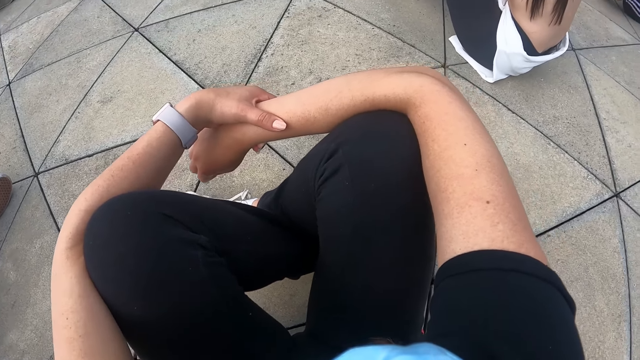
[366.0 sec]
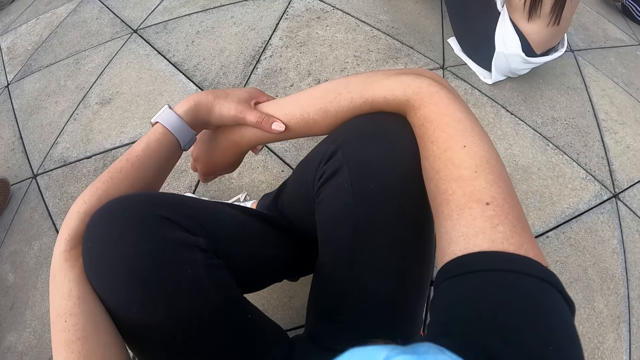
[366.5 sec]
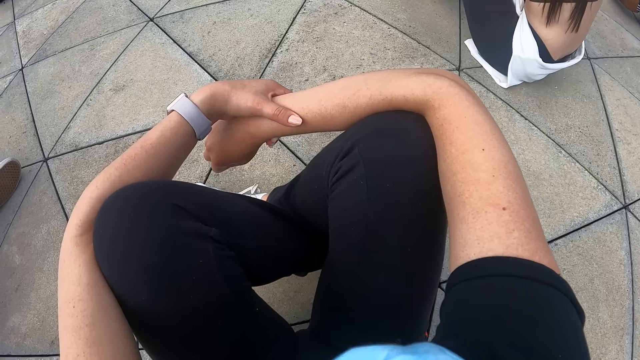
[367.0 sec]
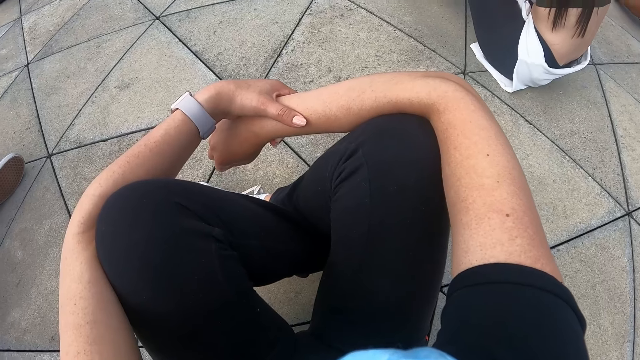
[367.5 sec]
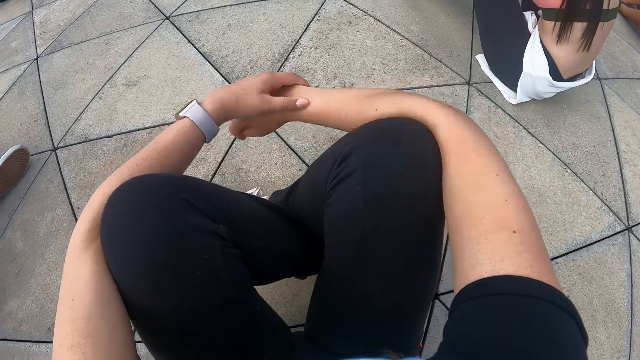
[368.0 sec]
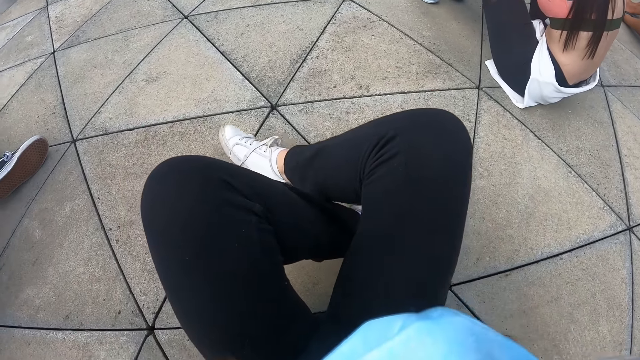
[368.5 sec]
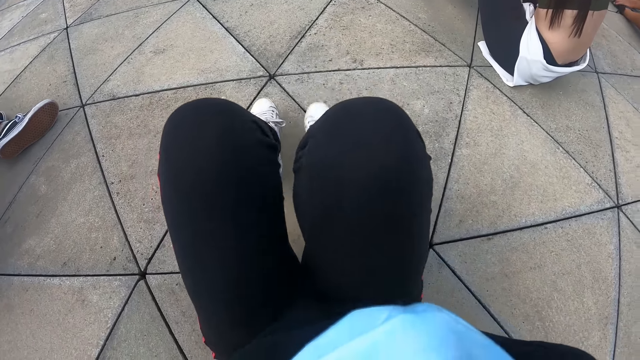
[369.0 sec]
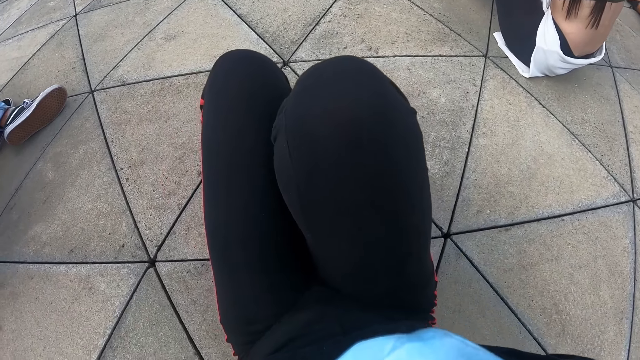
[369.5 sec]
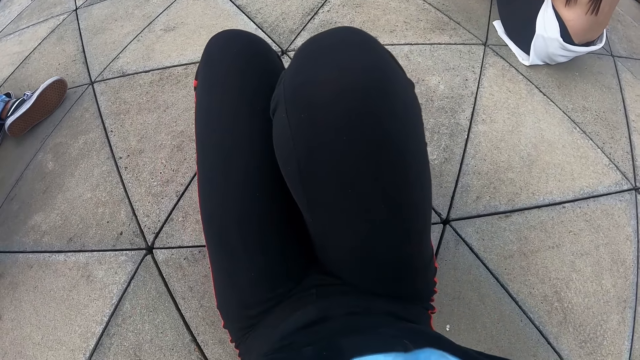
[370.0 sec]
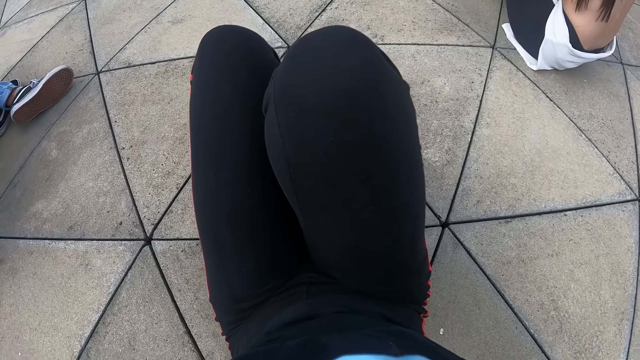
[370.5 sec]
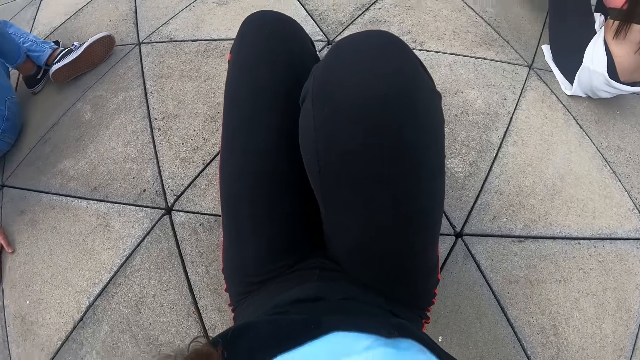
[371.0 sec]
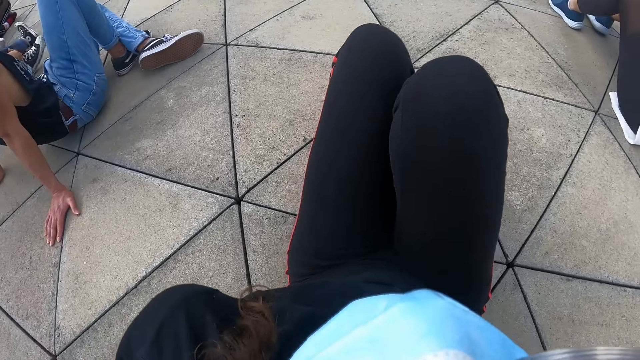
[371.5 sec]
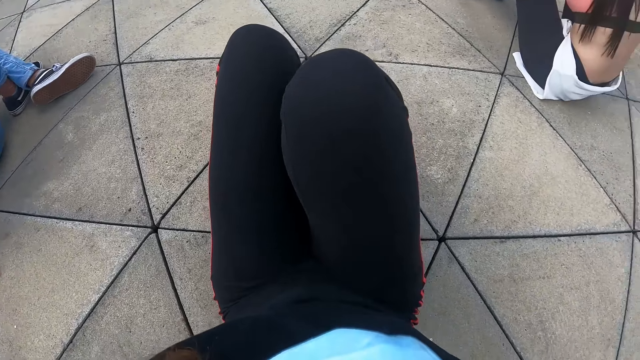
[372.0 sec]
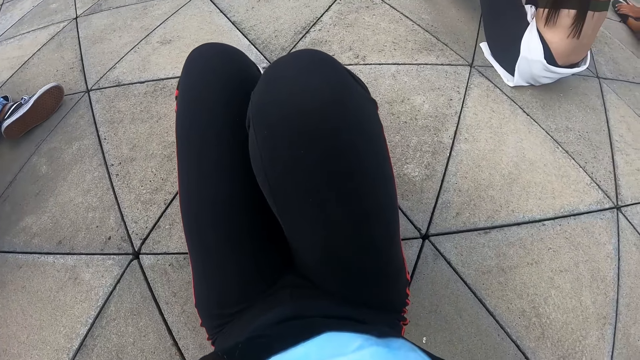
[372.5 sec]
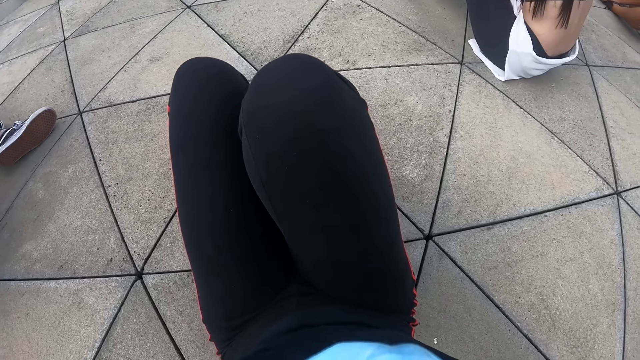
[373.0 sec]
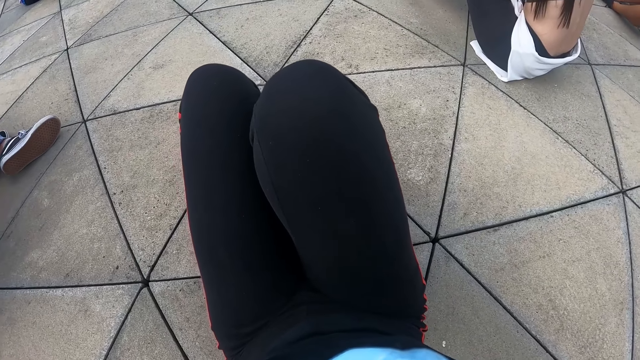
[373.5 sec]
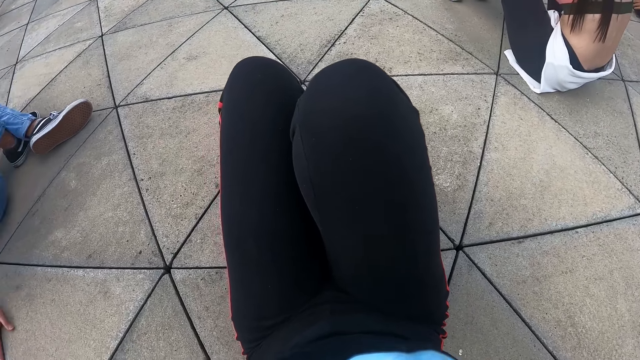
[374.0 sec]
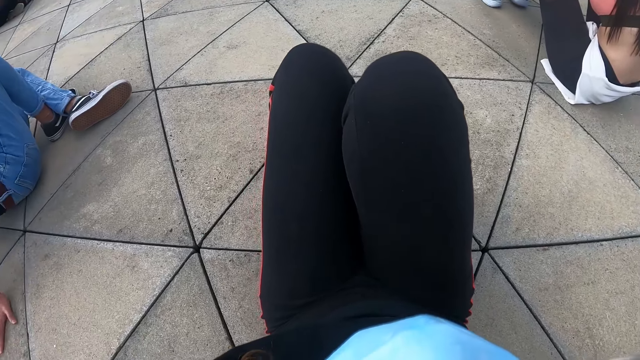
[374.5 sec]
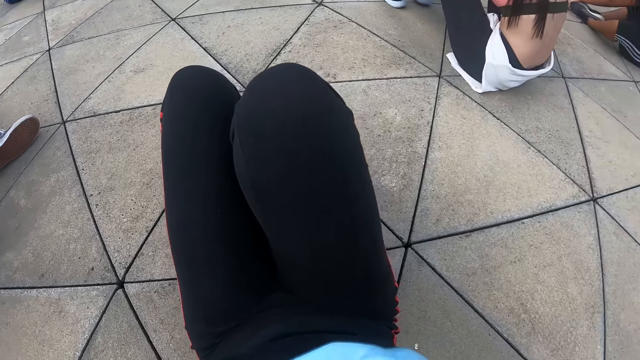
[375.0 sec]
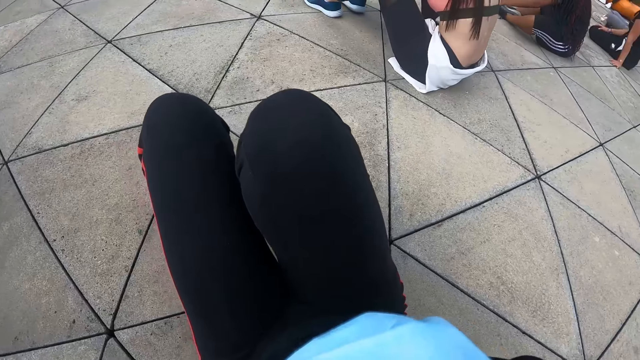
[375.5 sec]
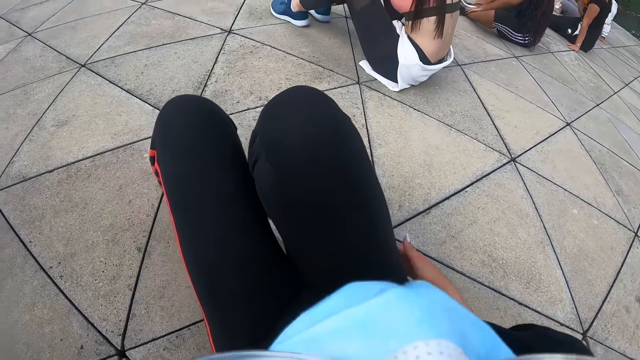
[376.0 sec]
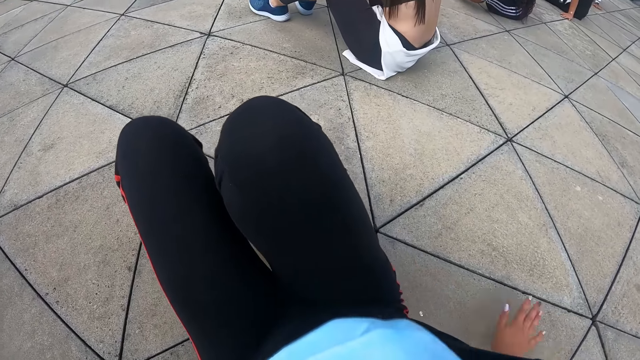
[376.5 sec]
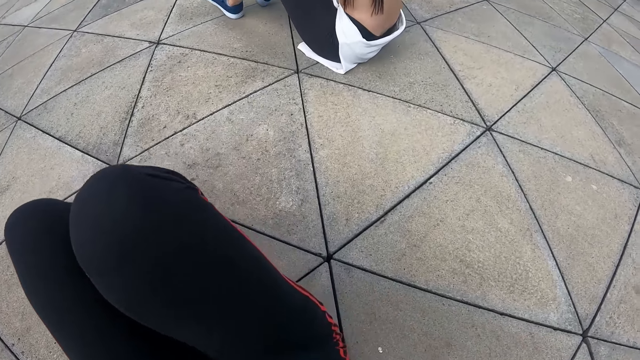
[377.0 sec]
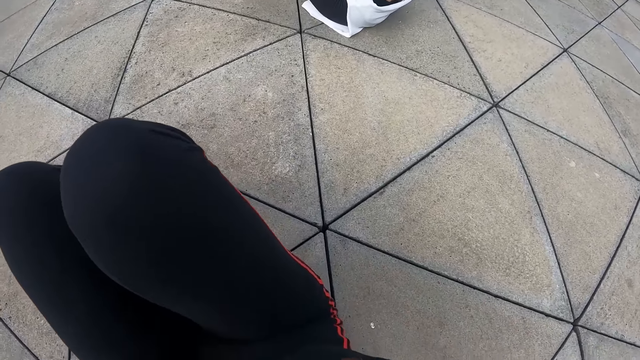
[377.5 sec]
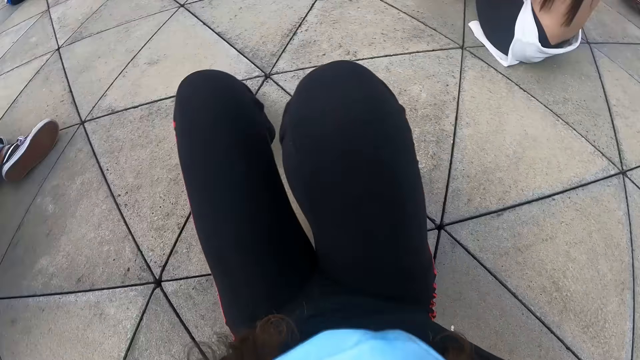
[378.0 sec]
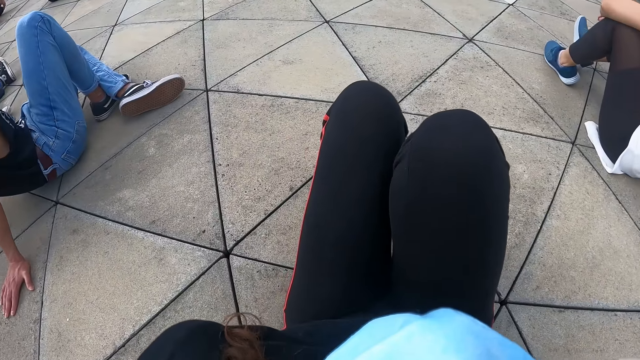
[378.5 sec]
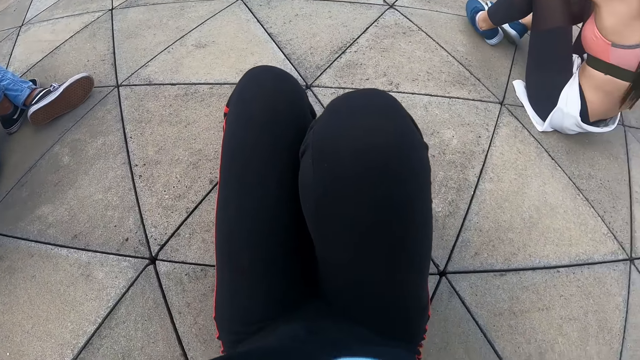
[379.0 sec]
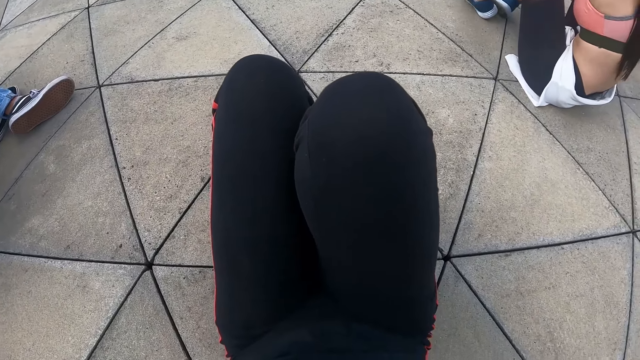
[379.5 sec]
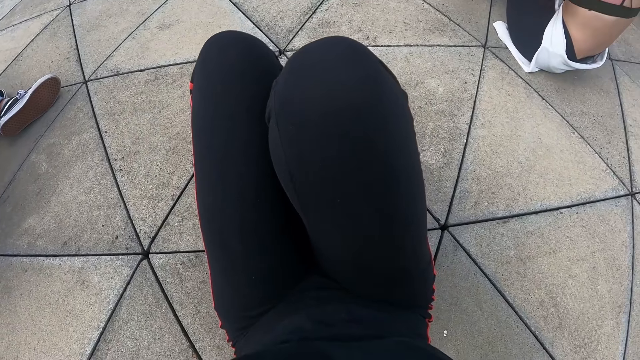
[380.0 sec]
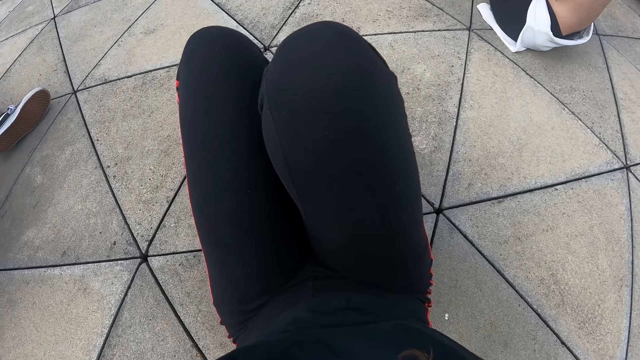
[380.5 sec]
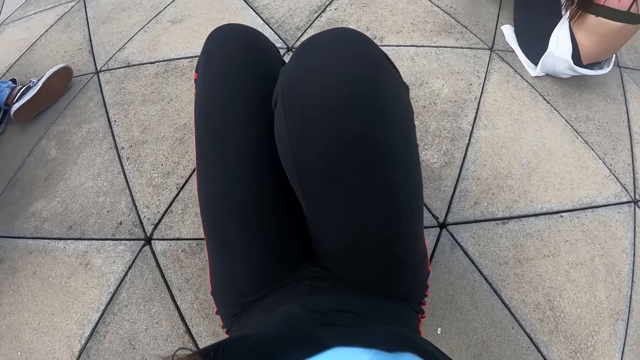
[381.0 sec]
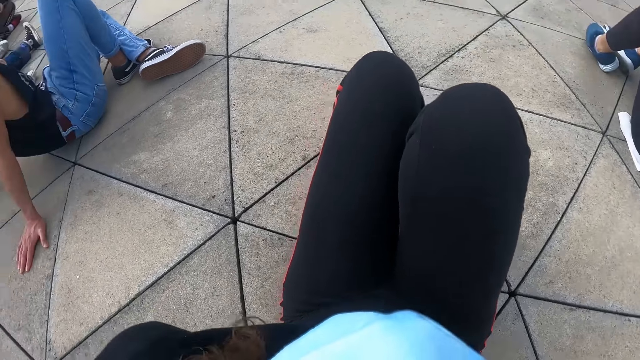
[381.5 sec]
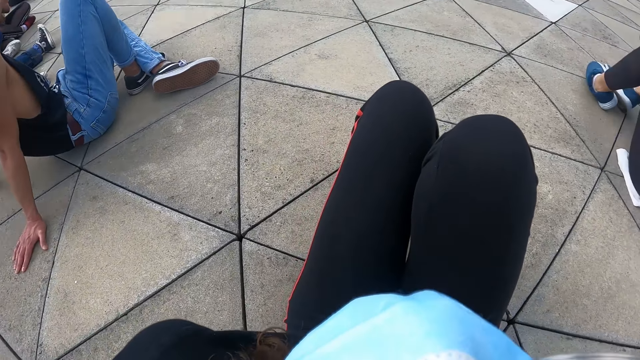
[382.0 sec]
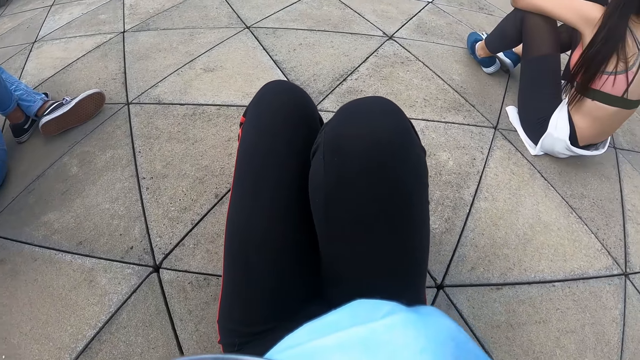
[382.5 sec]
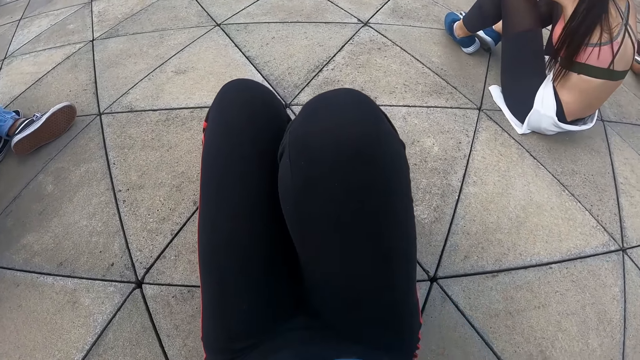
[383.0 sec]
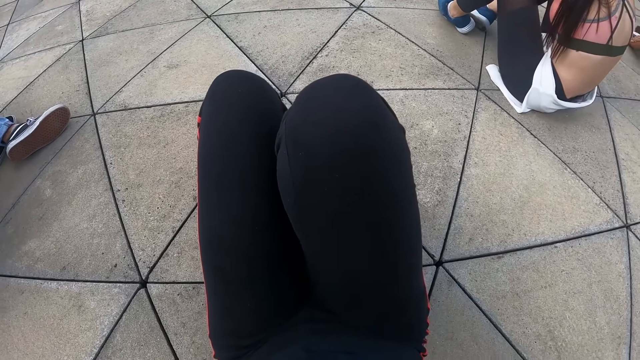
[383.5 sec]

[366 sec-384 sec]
The camera wearer puts down her hands. She exercises on the ground.

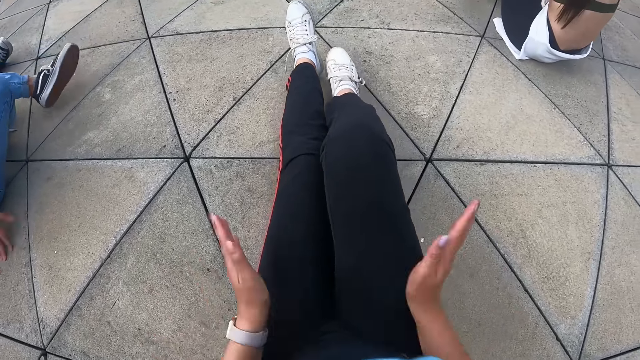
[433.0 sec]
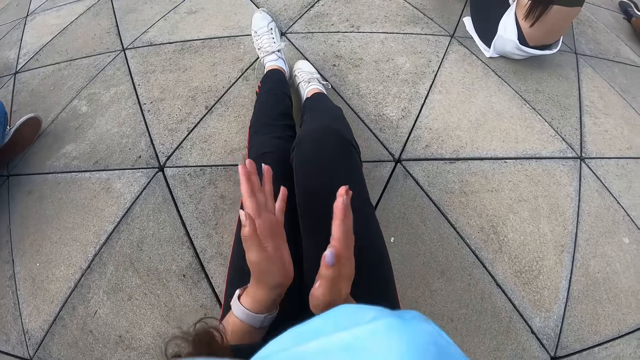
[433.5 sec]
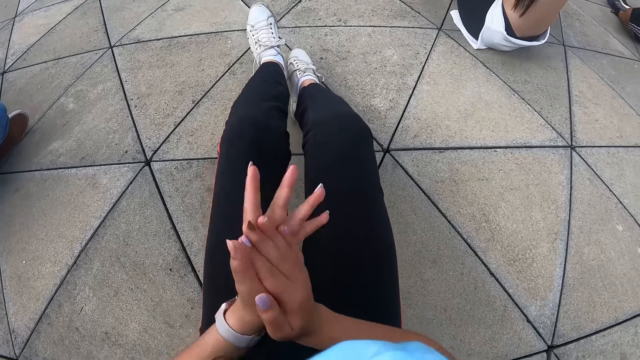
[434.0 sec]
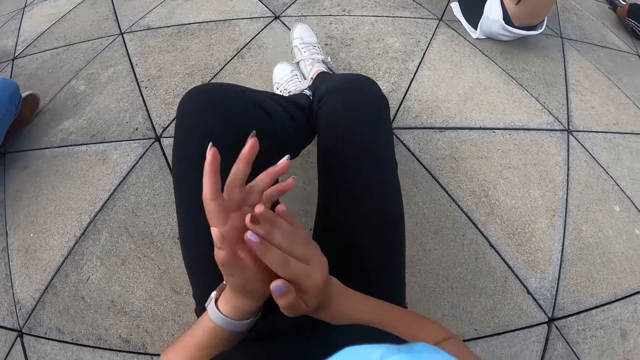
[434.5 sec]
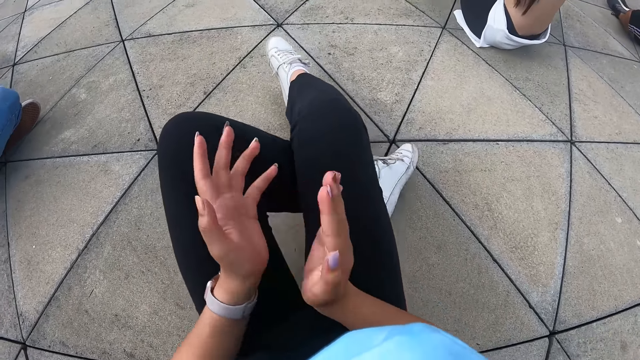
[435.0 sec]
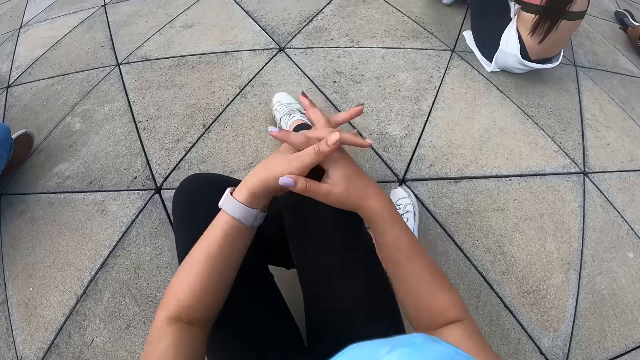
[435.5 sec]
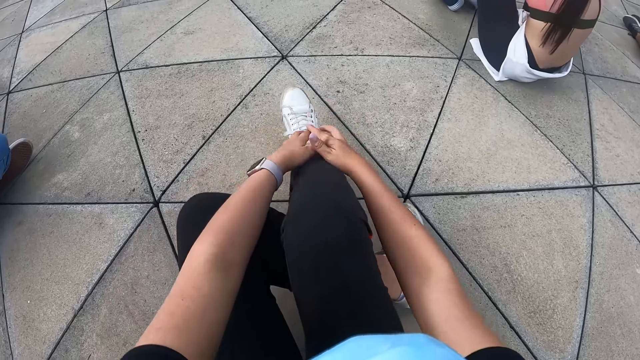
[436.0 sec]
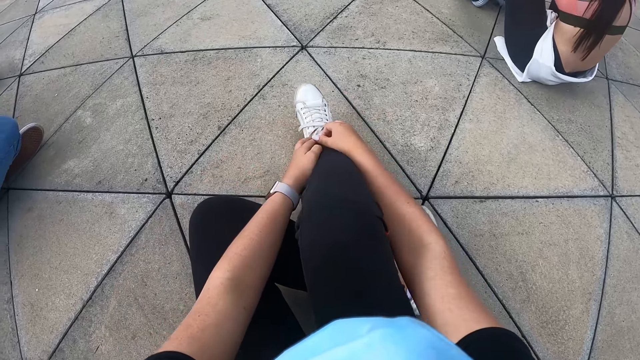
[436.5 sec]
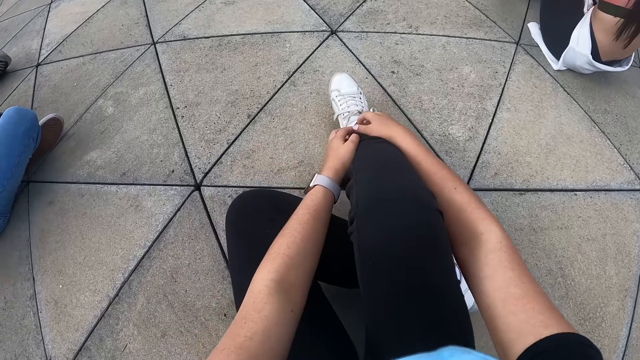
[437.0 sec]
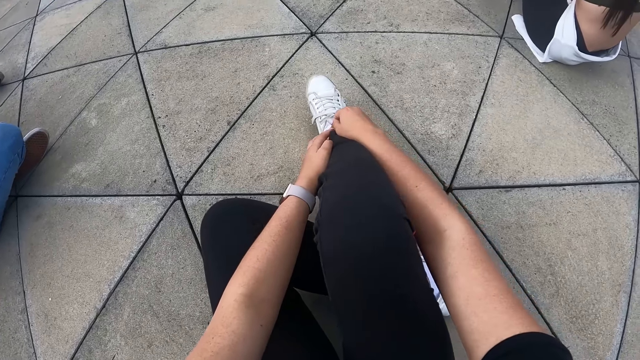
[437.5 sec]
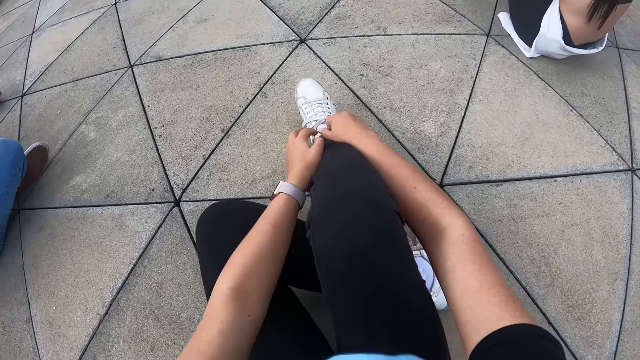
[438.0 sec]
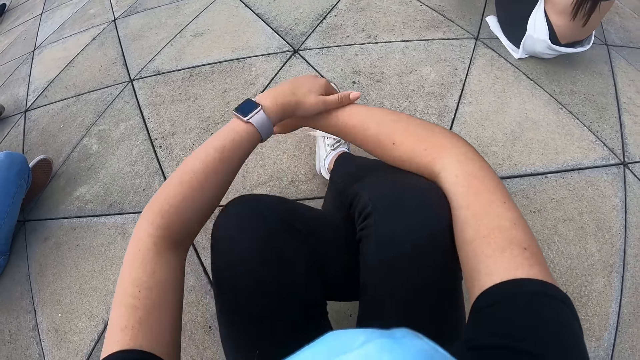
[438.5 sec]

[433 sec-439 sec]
The camera wearer claps her hands. She scratches her hands.
